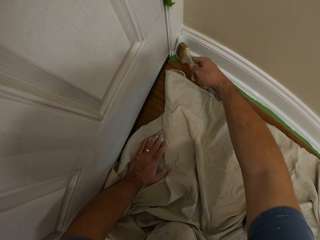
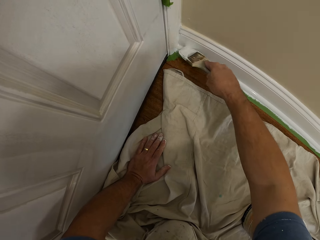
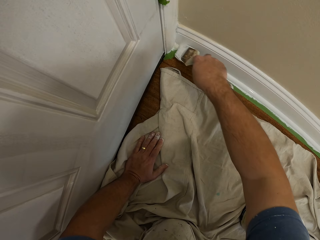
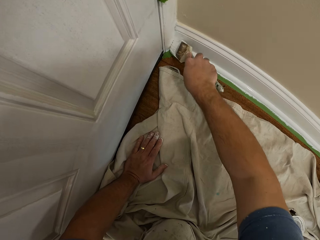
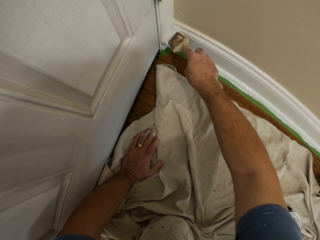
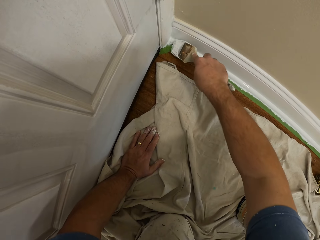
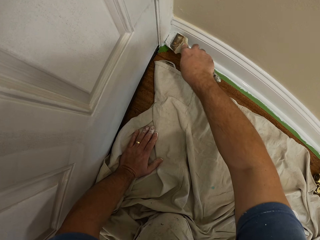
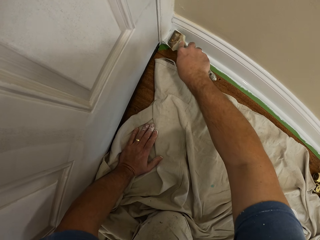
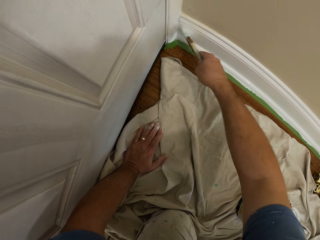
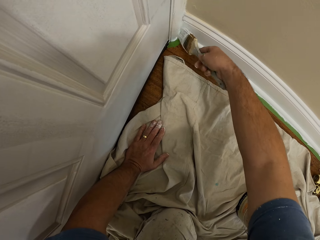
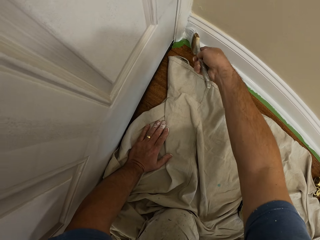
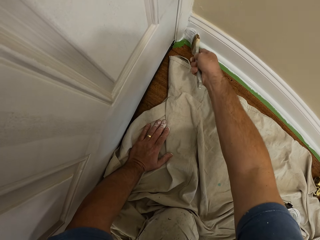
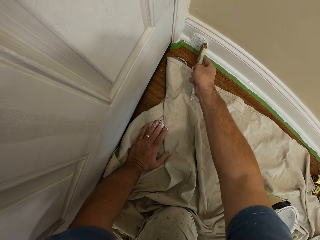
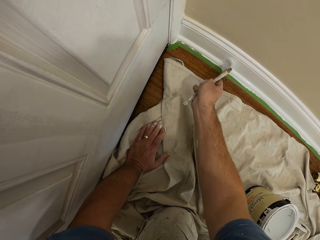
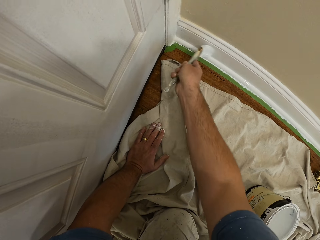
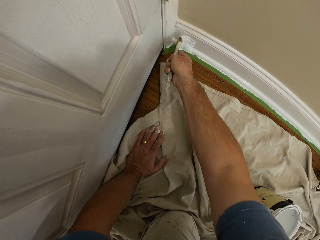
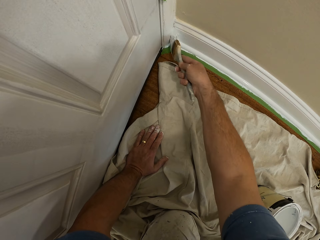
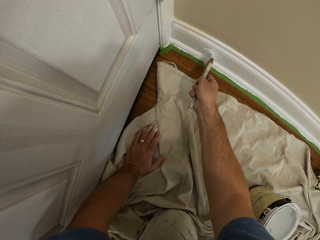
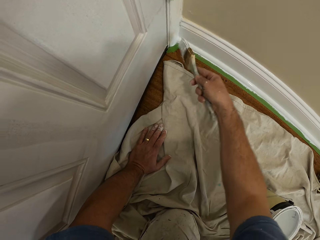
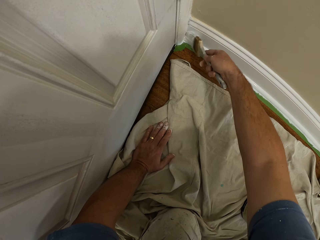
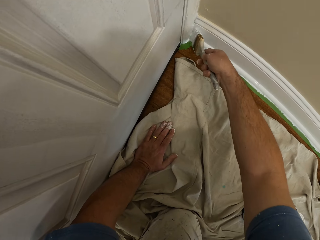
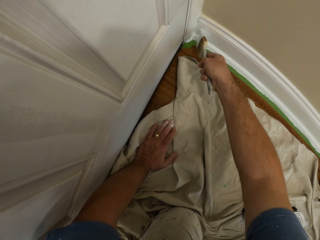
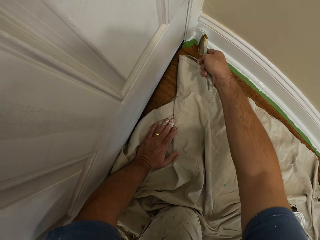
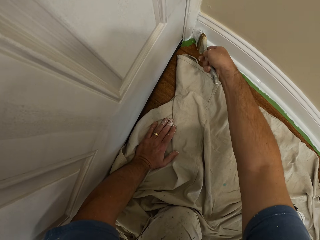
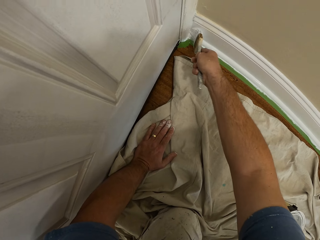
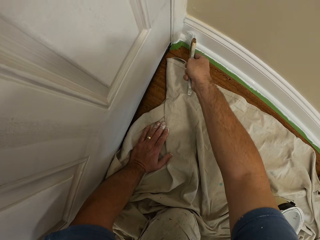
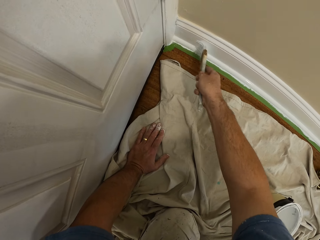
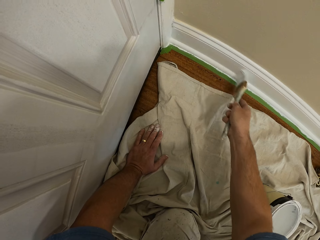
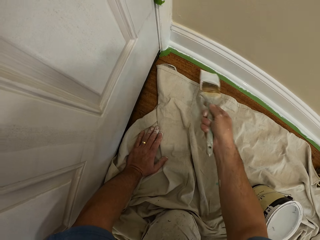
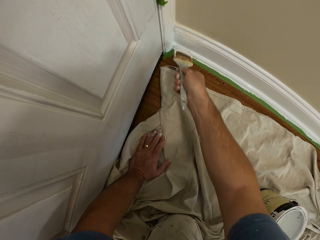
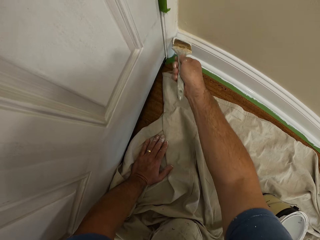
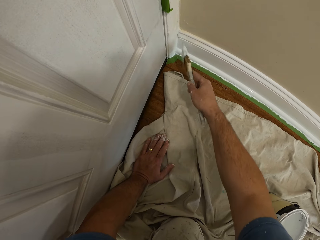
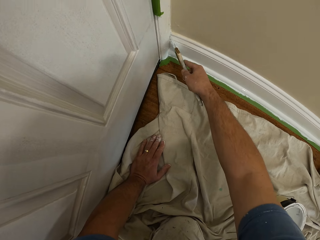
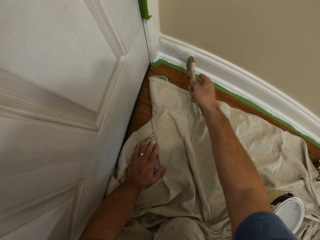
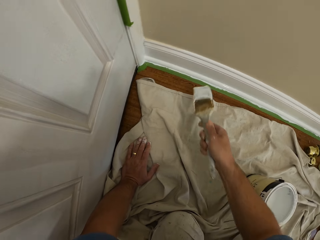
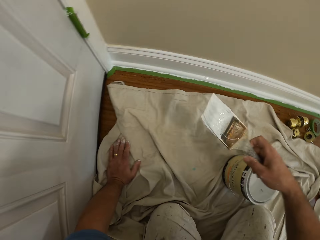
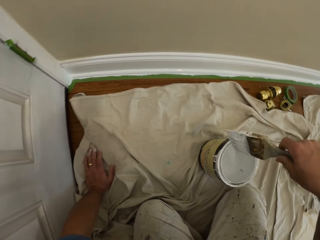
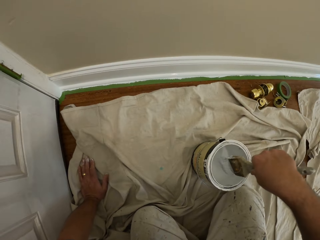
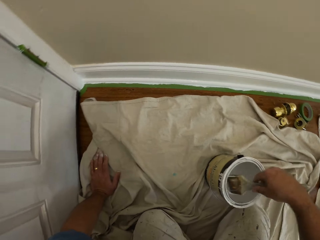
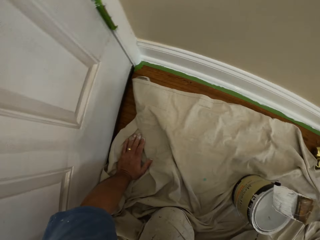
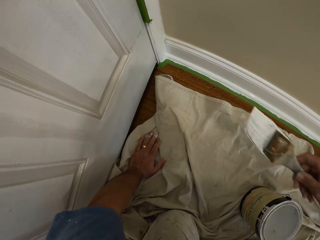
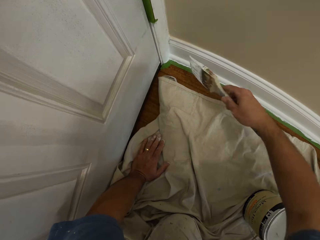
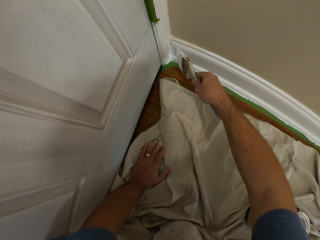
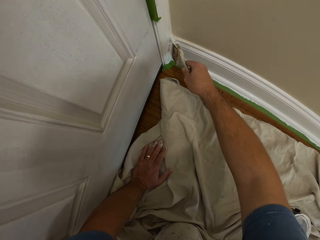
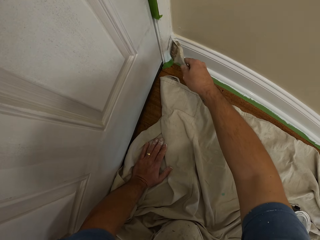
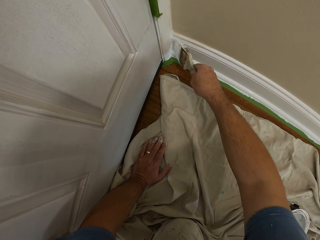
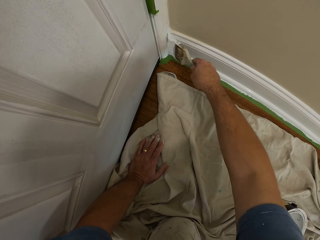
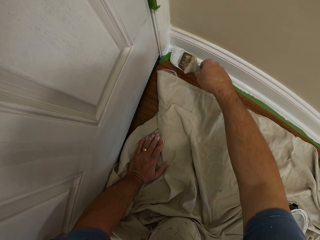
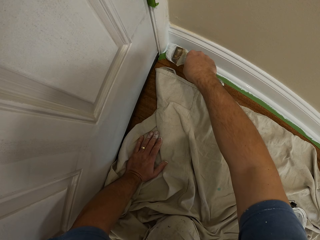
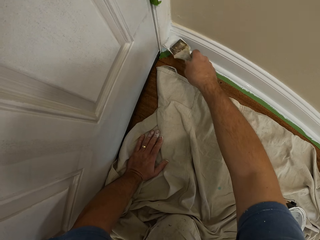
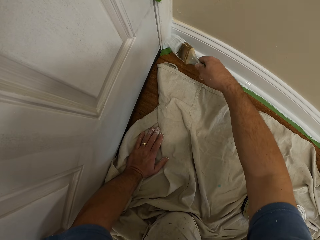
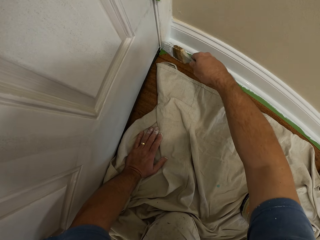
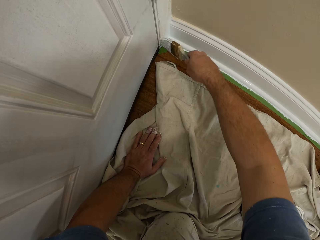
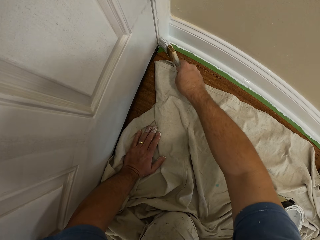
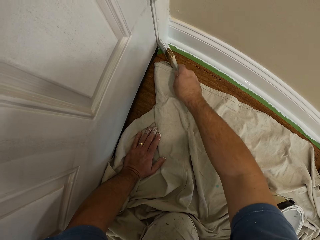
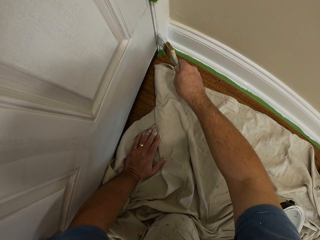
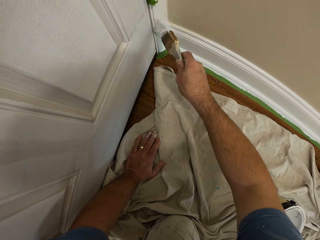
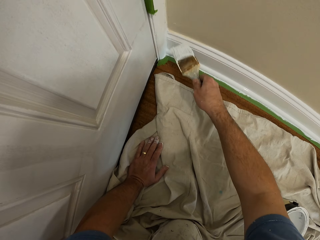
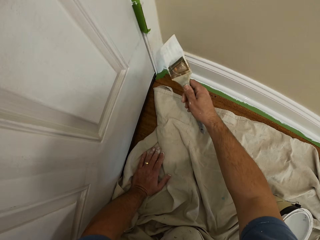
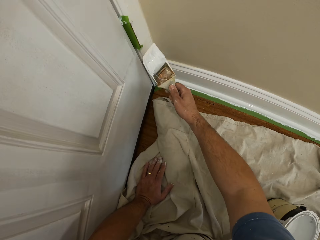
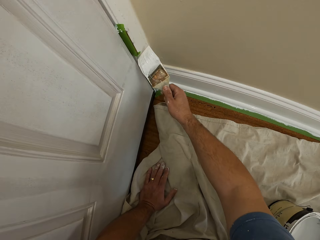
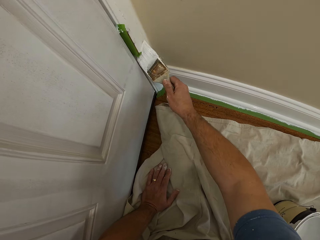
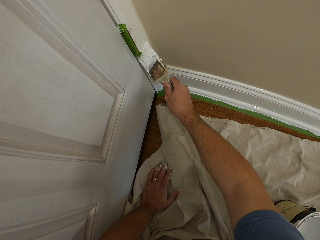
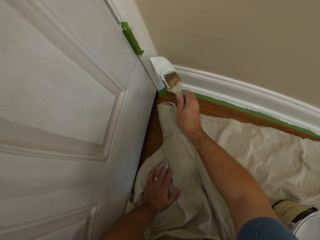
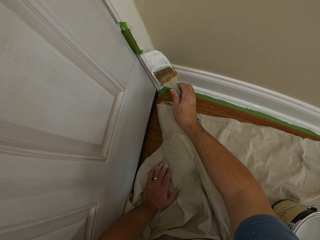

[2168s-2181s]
The camera wearer paints the skirting of the wall or baseboard with the brush. They paint the baseboard. They dip the brush into the paint can. They turn around. They paint the door frame with the brush.

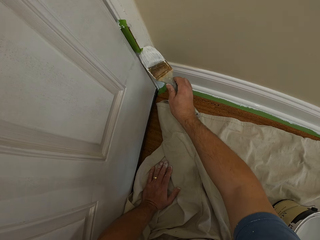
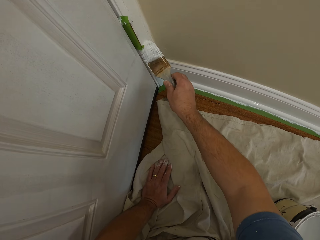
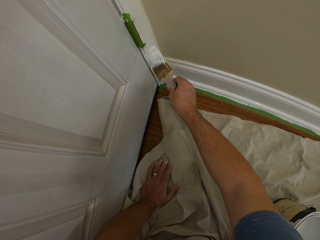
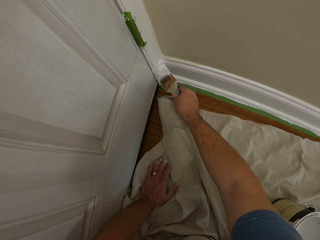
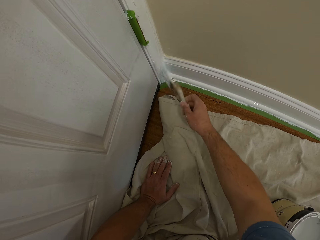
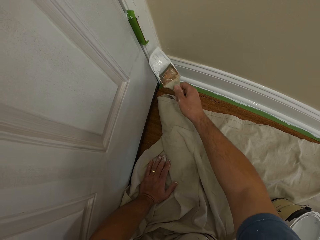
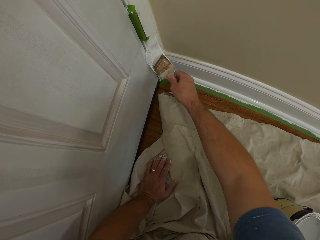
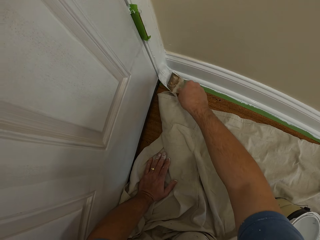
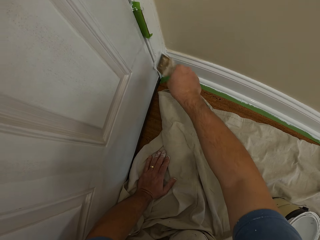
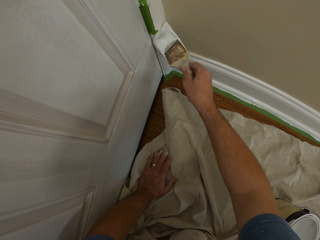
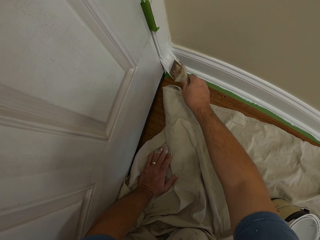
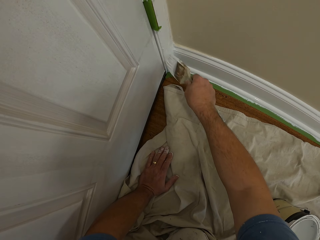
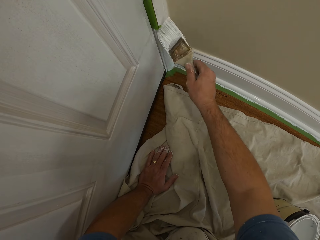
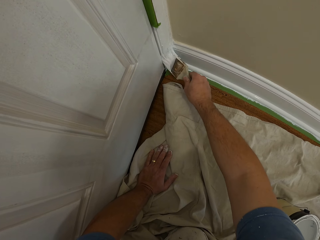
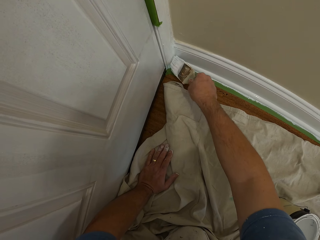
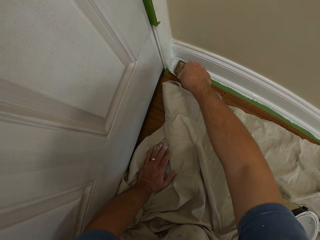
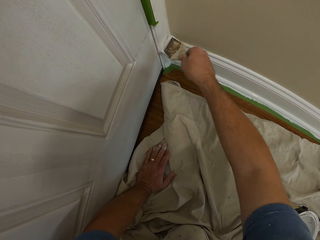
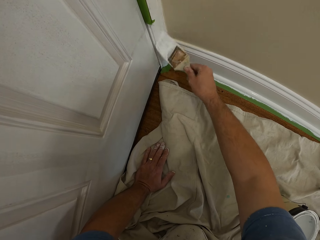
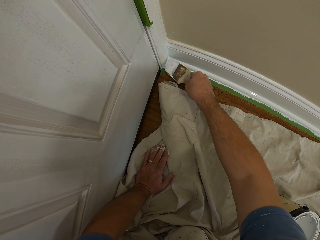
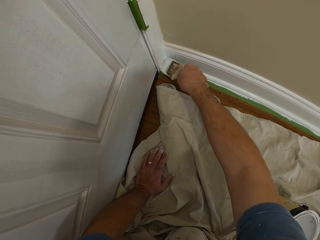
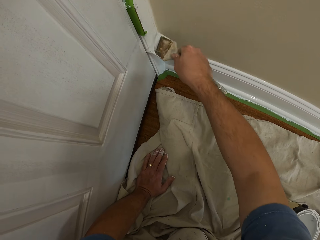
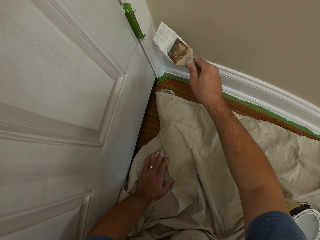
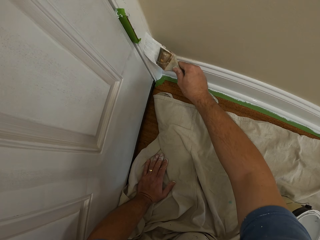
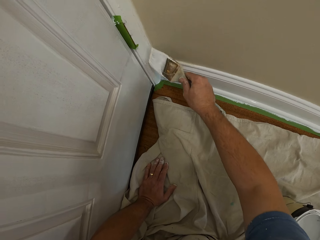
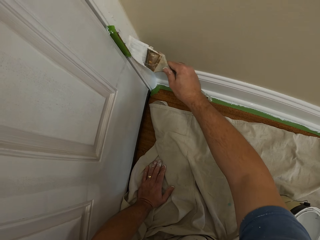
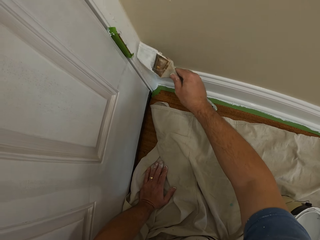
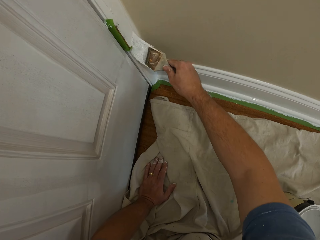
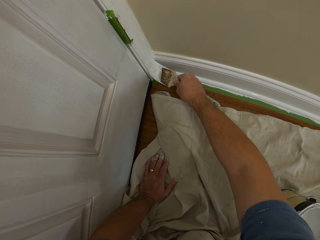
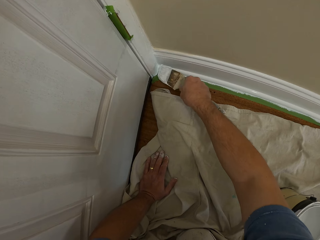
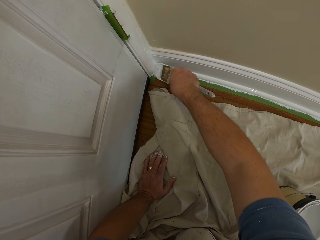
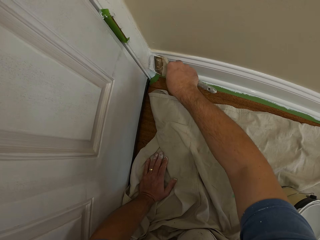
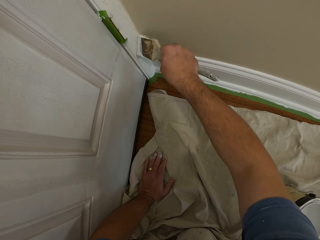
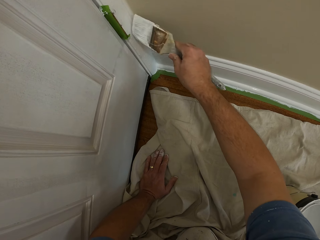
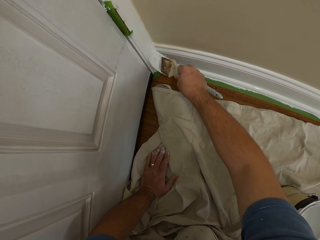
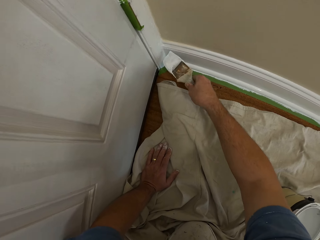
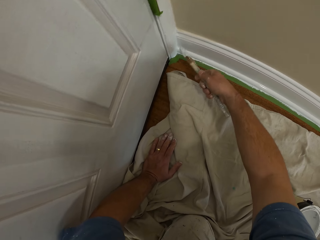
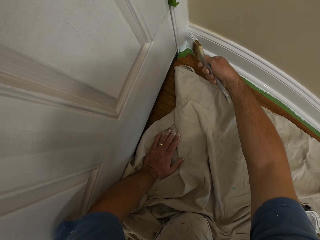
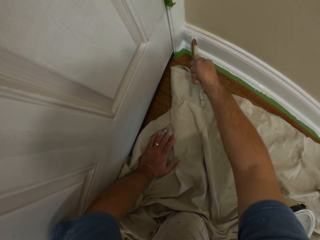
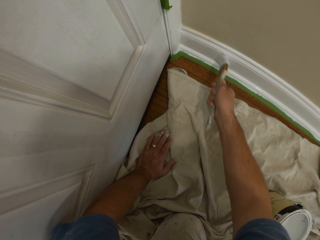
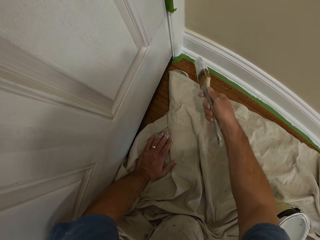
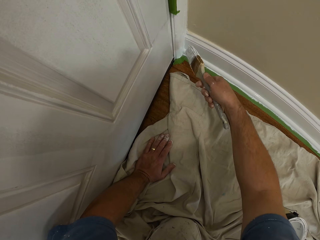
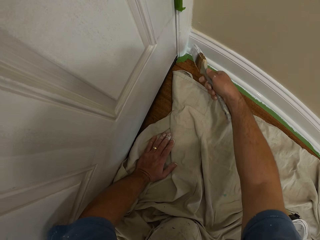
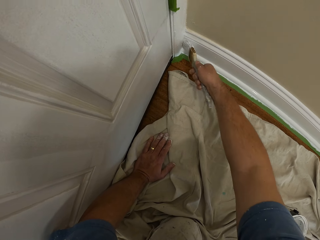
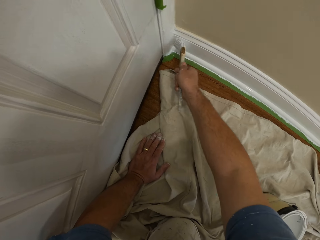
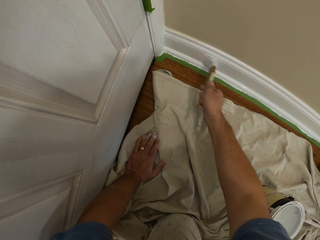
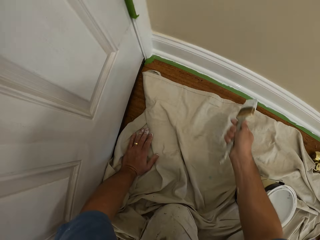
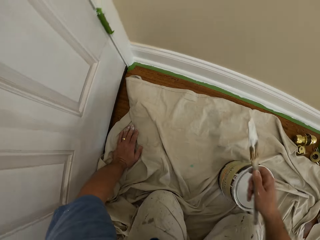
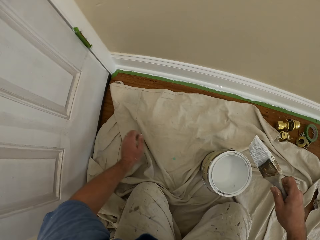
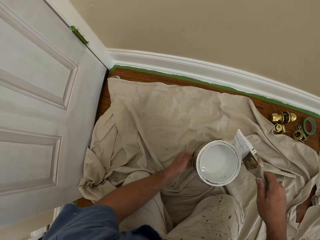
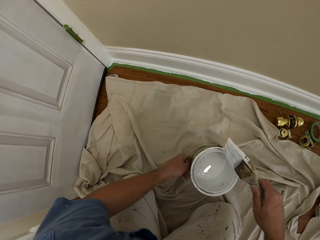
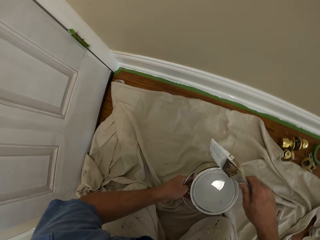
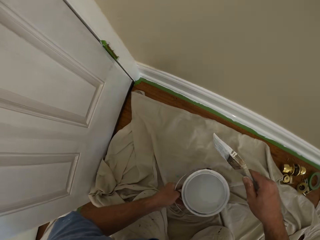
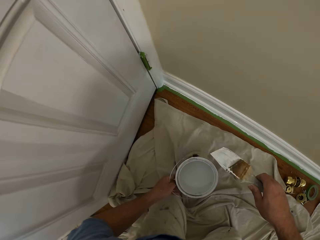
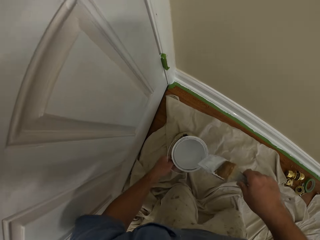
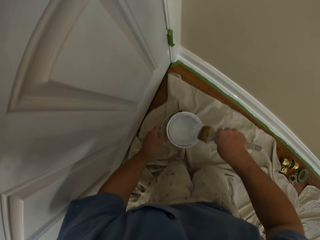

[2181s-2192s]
The camera wearer paints the skirting of the wall with the brush. They stop painting. They carry a paint can.
